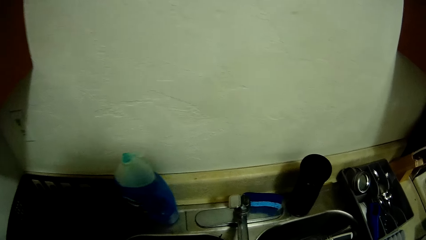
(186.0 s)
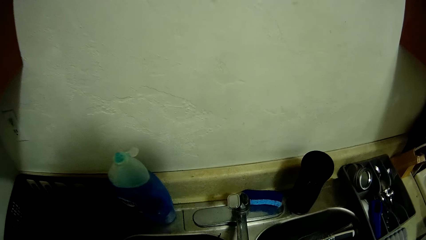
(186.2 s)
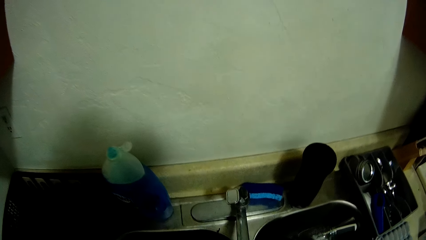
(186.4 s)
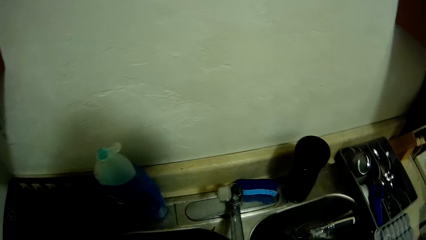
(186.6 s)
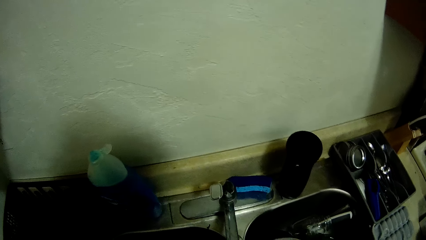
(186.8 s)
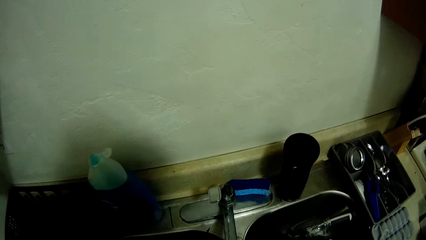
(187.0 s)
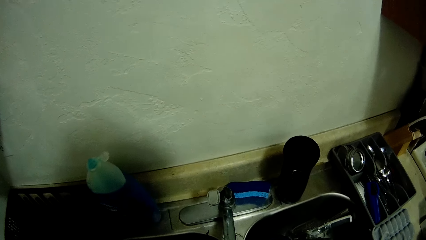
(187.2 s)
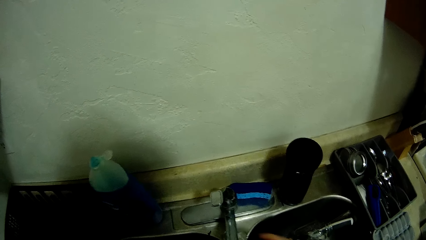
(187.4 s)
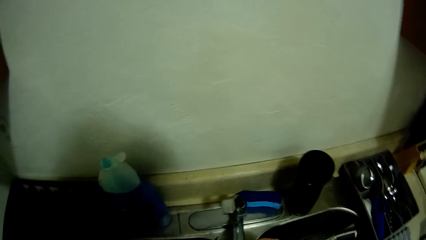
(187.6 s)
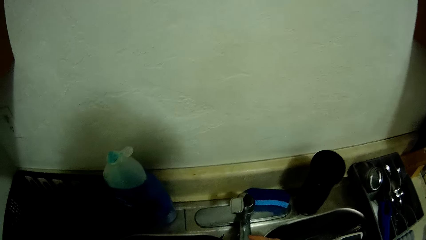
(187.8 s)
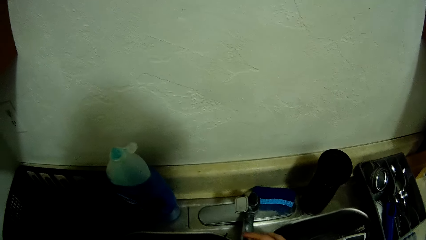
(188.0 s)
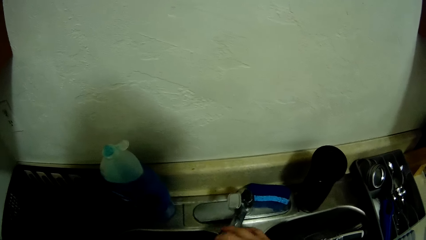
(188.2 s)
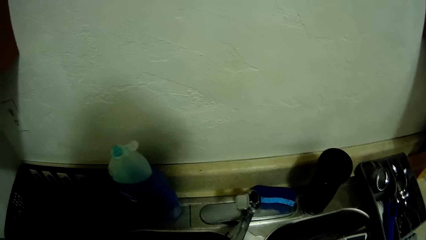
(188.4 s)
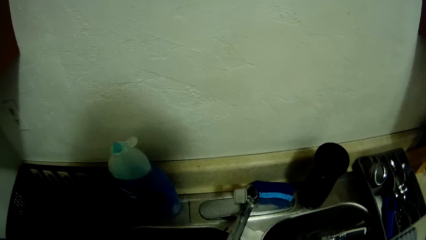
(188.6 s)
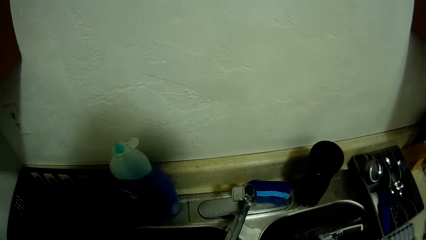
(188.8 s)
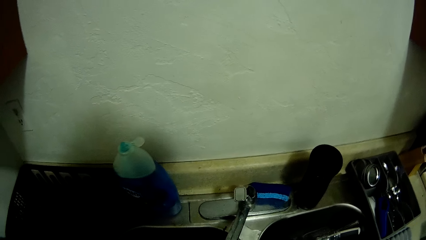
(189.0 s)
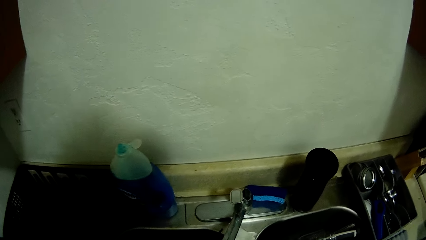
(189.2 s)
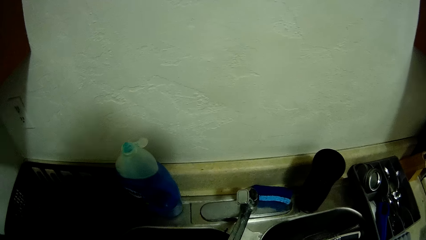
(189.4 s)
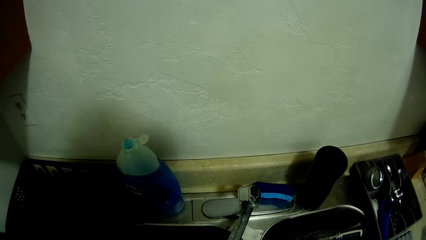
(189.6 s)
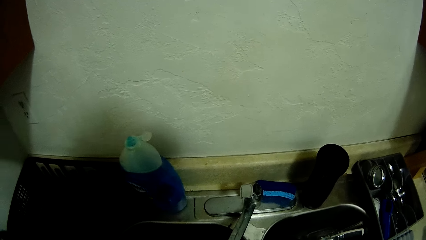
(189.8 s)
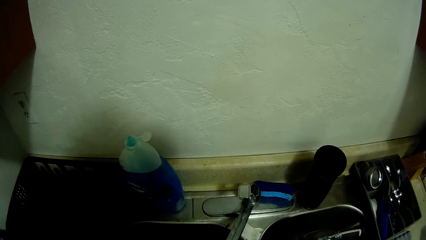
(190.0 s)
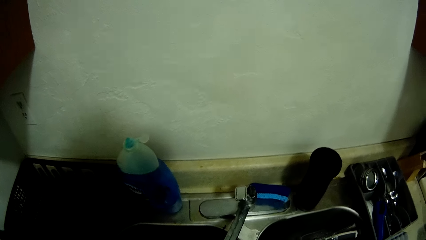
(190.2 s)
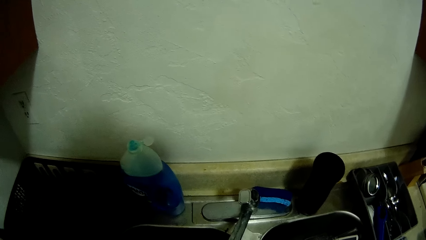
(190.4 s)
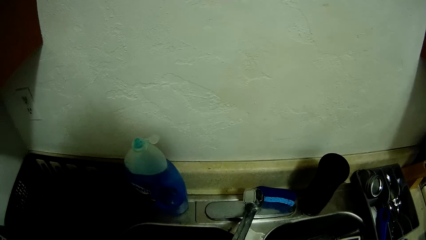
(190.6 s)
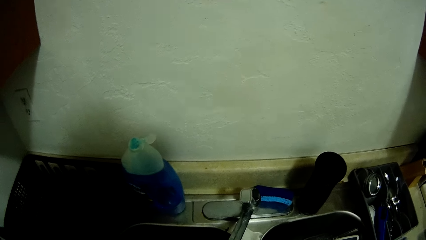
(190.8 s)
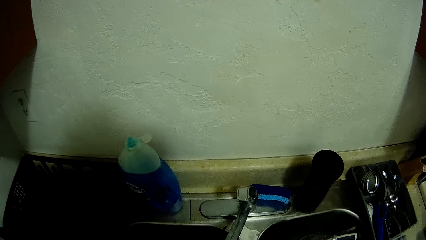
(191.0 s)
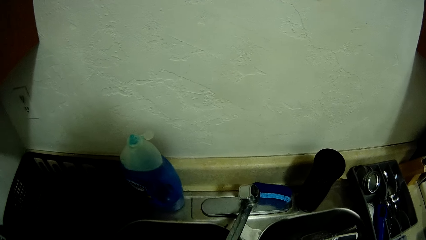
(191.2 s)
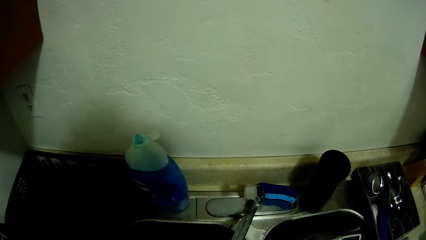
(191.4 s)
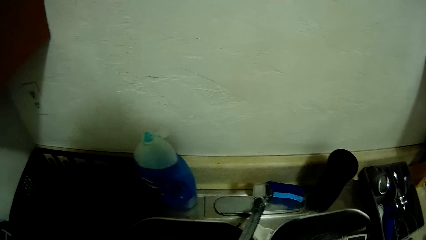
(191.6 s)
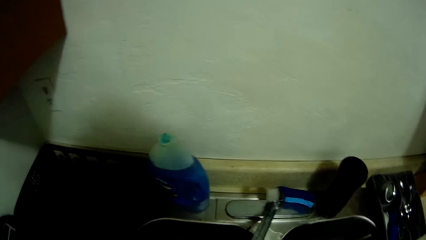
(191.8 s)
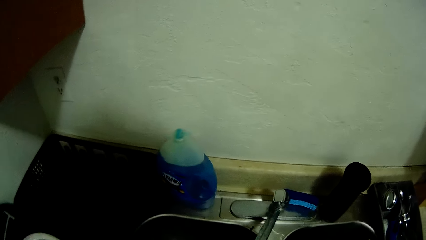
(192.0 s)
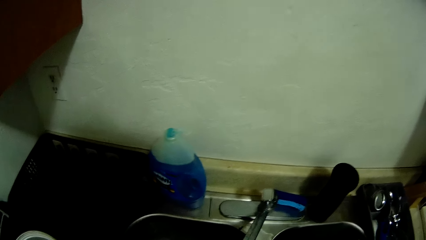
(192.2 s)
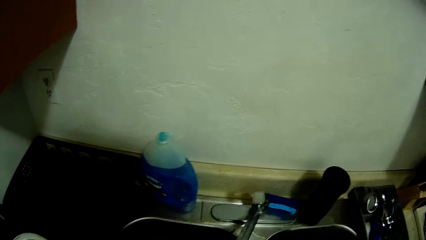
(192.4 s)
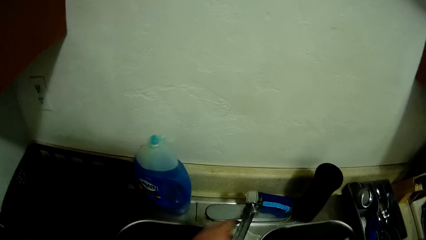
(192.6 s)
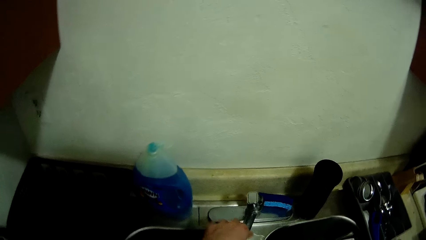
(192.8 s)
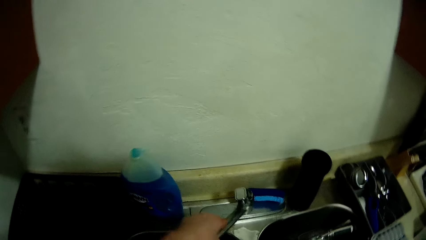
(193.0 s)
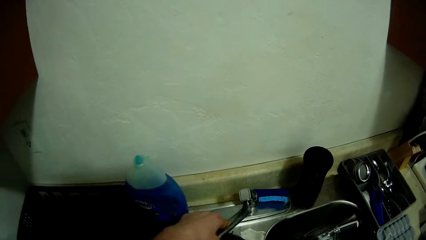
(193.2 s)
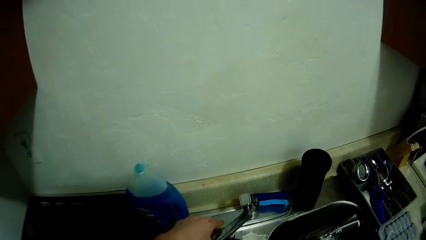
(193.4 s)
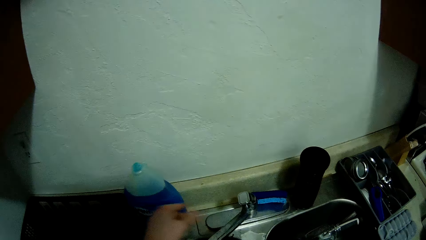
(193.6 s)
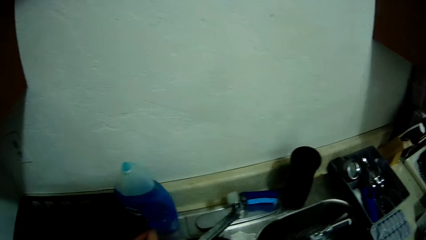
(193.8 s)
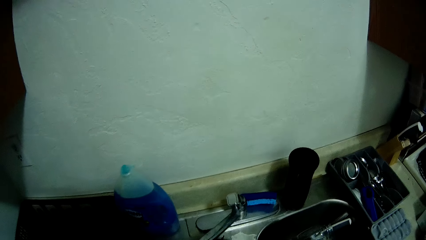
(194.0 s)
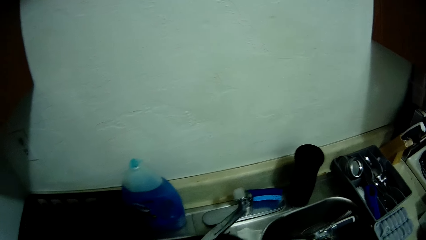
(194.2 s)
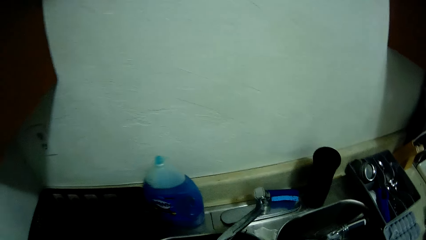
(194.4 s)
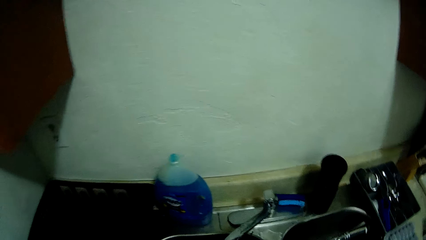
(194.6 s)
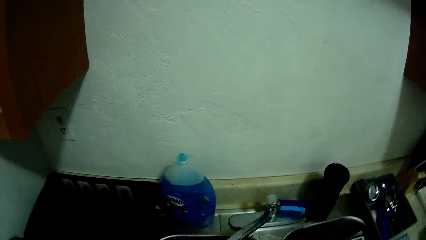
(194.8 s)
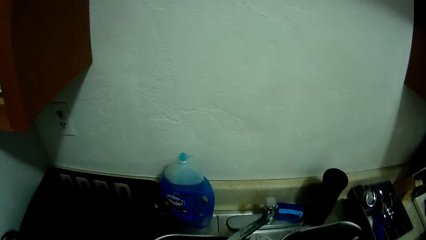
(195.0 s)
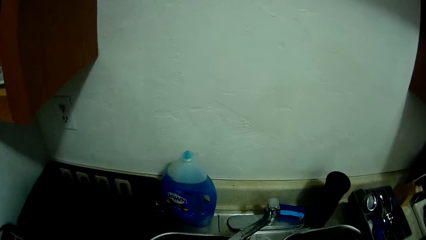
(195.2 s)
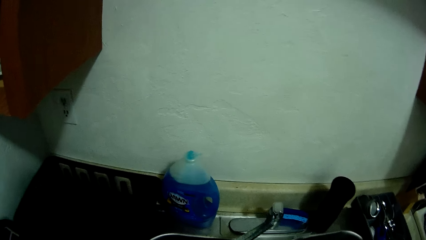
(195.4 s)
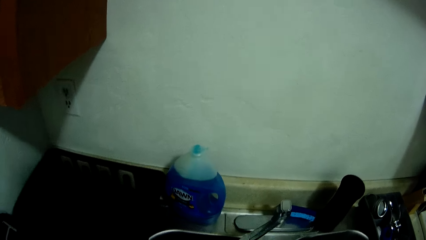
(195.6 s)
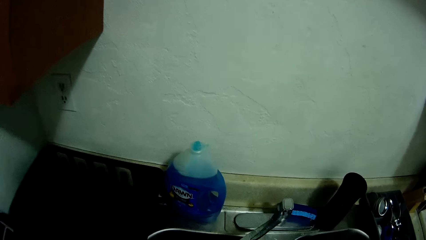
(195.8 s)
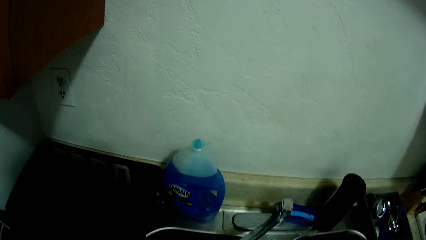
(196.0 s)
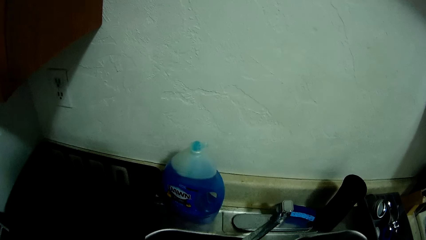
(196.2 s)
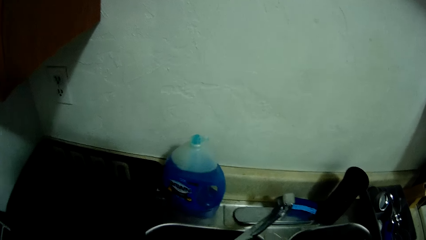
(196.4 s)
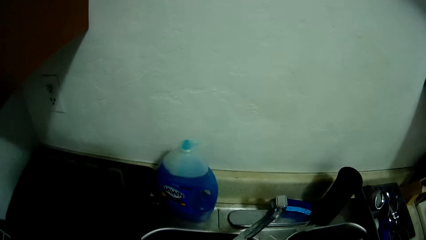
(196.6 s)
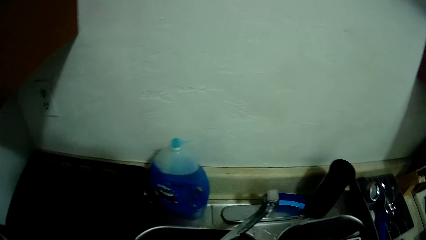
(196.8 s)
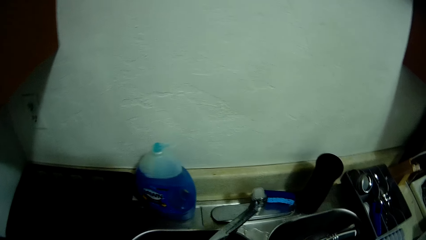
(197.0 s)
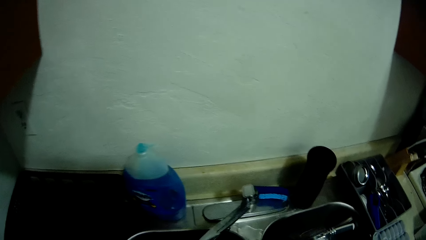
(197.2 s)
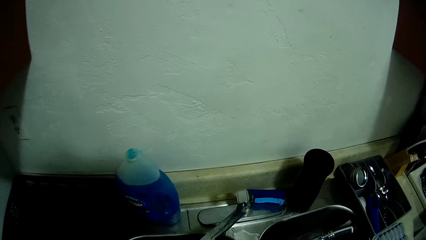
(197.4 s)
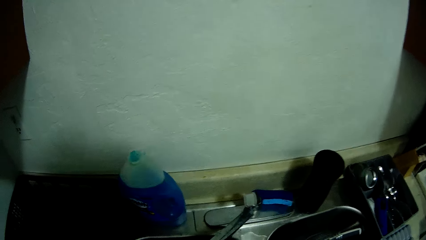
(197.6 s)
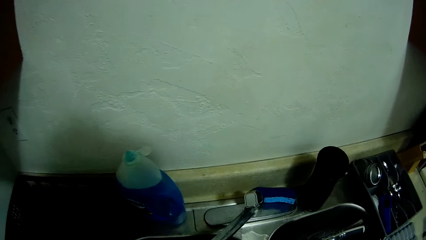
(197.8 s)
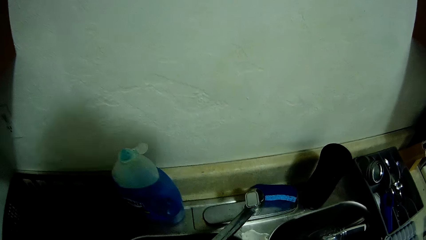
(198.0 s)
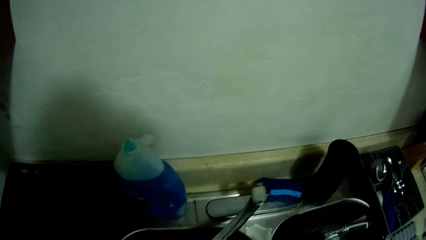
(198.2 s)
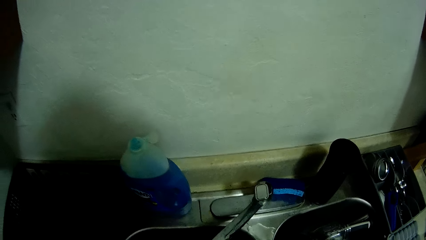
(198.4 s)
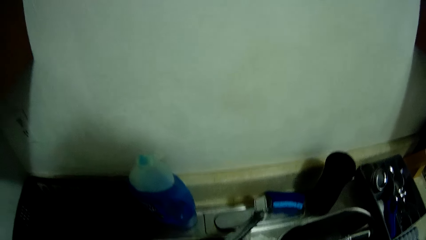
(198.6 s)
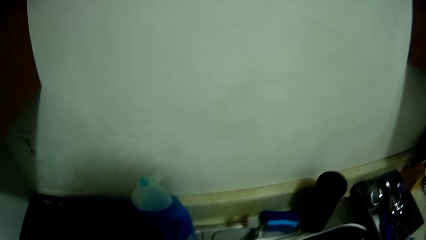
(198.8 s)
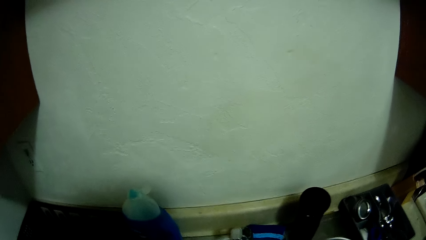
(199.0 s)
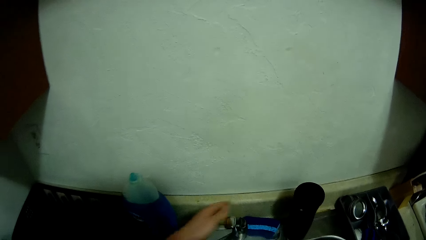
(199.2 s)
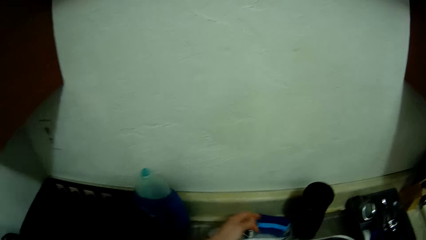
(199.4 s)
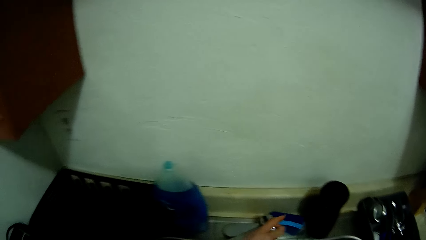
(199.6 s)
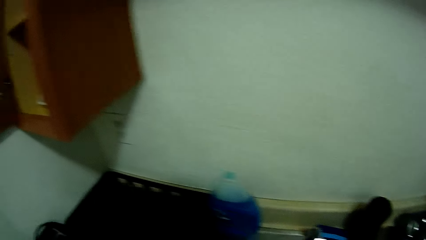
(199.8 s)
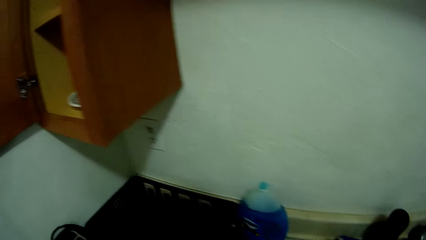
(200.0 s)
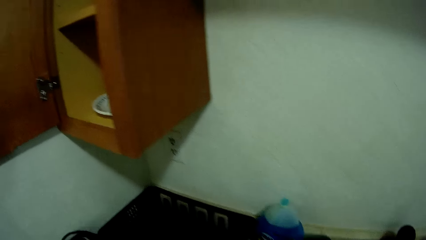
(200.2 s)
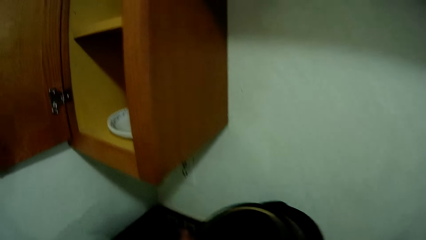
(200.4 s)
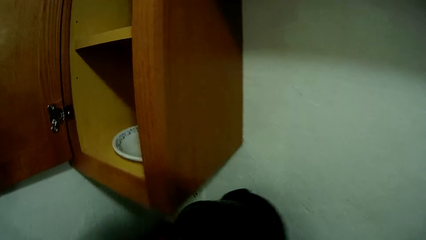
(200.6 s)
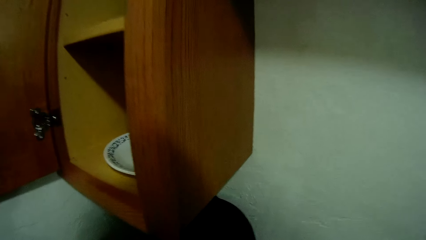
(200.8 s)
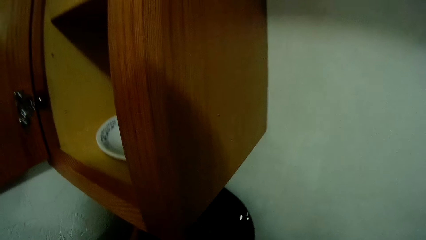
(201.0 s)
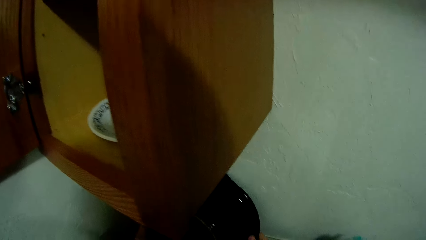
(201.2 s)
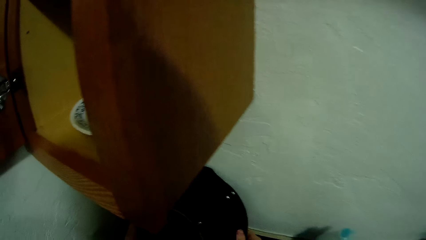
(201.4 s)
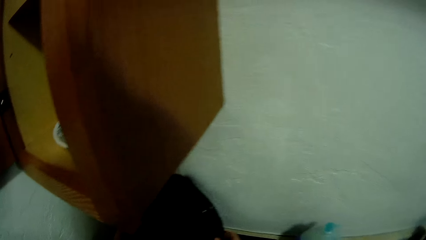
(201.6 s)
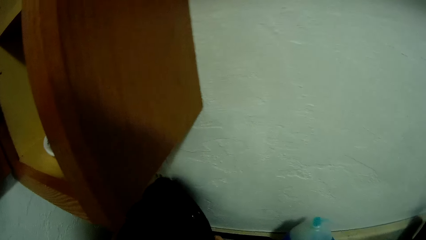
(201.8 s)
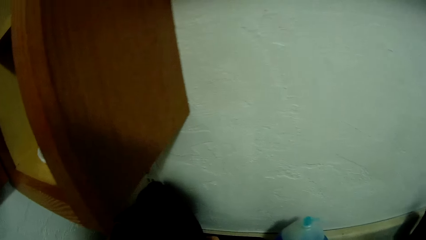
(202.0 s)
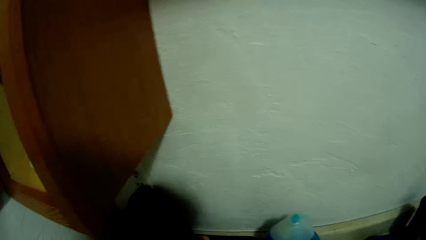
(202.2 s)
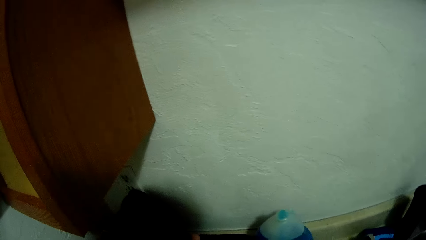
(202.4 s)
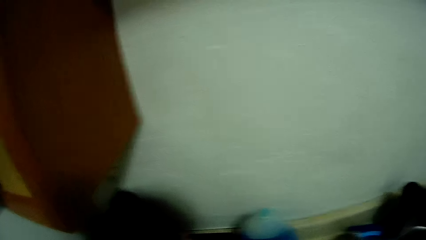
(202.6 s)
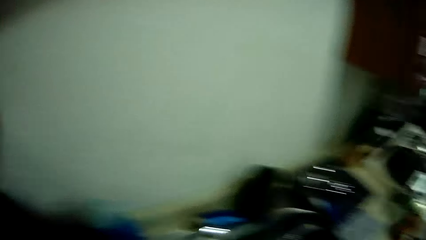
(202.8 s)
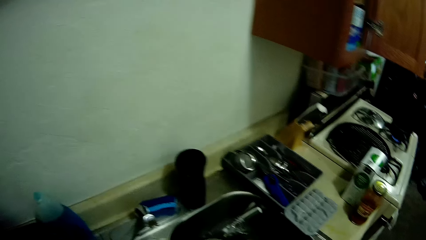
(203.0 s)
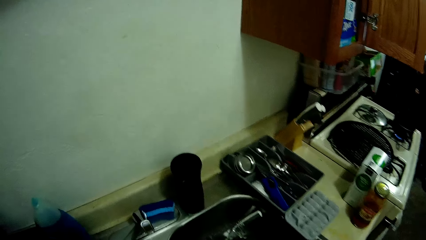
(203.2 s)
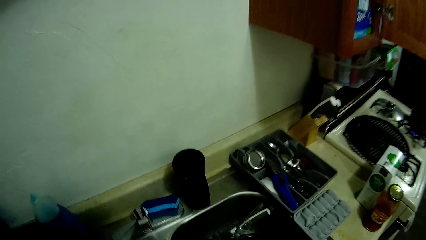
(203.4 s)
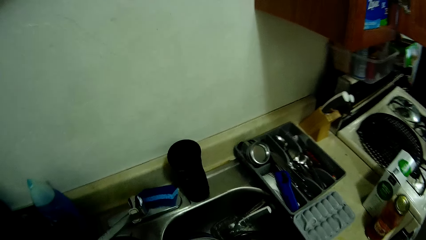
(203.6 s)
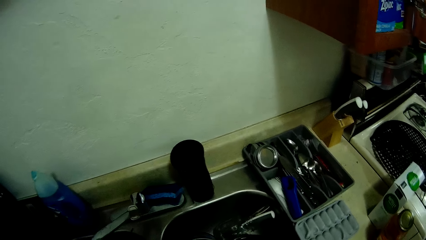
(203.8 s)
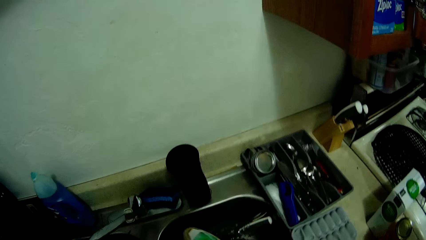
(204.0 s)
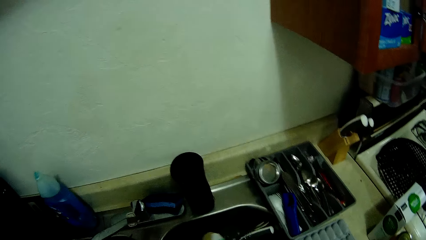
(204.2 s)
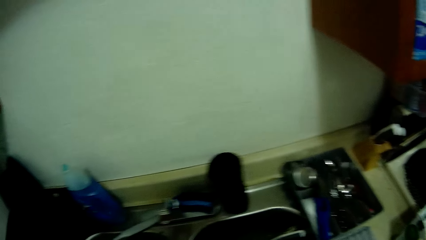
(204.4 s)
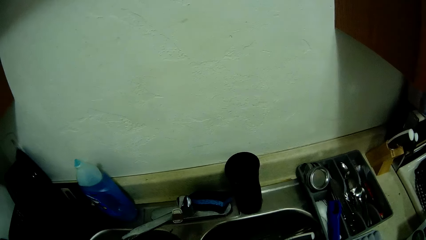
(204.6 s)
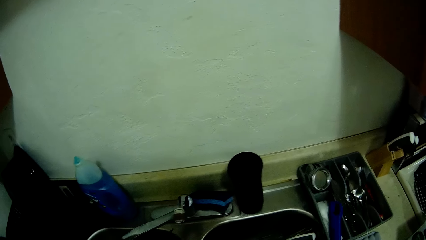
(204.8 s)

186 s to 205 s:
The camera wearer moves the tap on the sink with her left hand. She tilts the tap. She turns off the water tap. She drops the frypan on the cabinet. She places the pancake pan on the dishrack.
